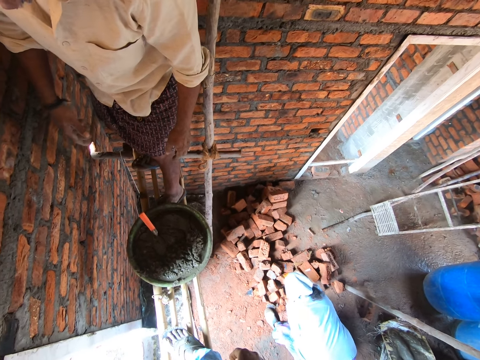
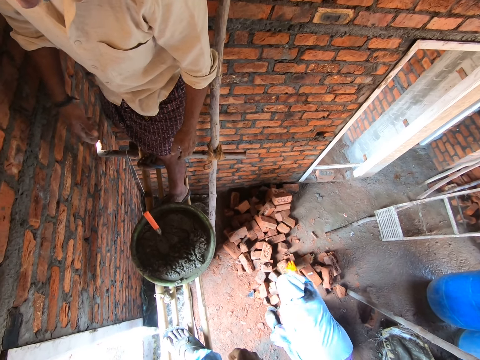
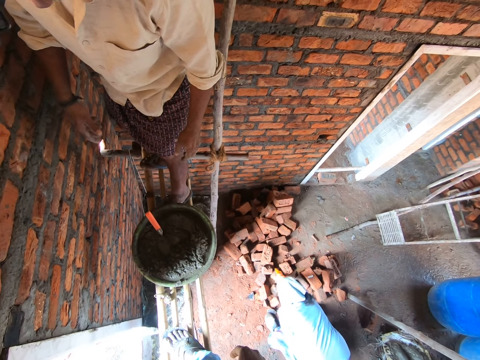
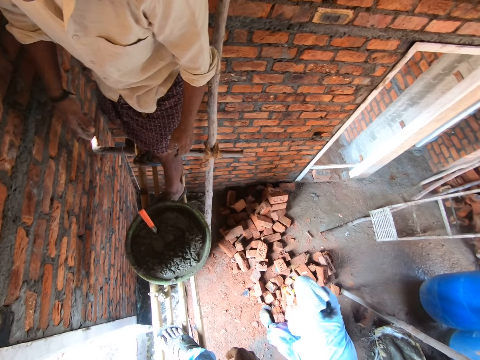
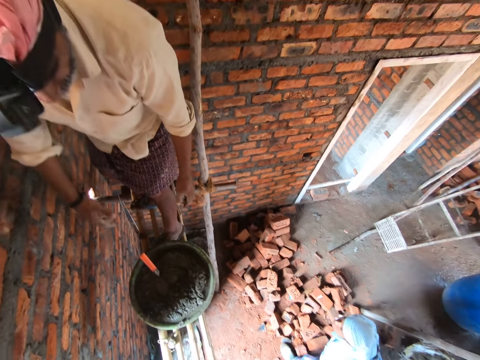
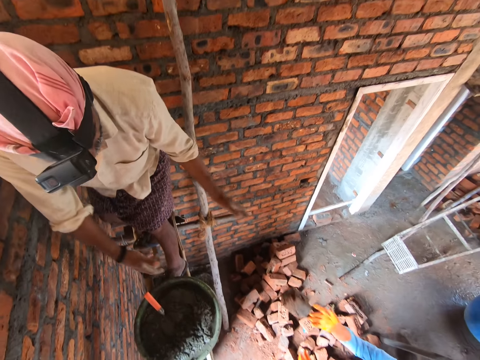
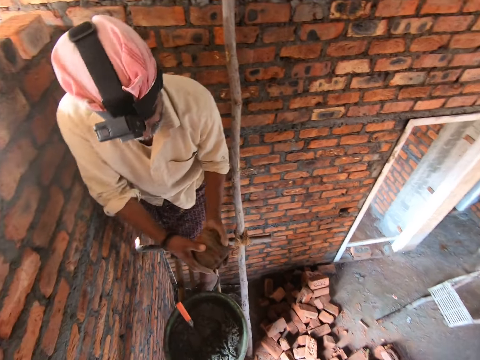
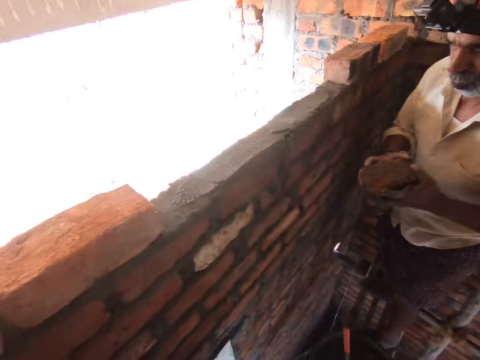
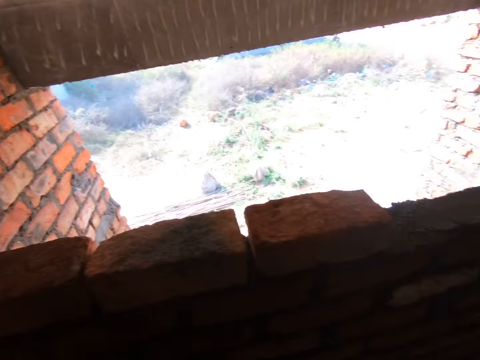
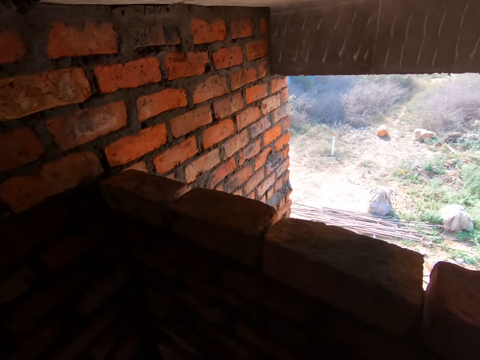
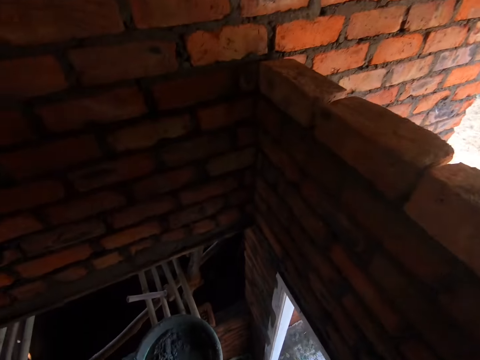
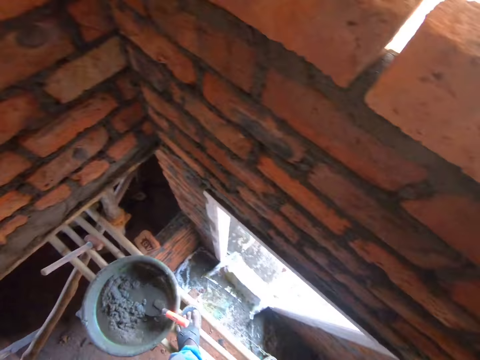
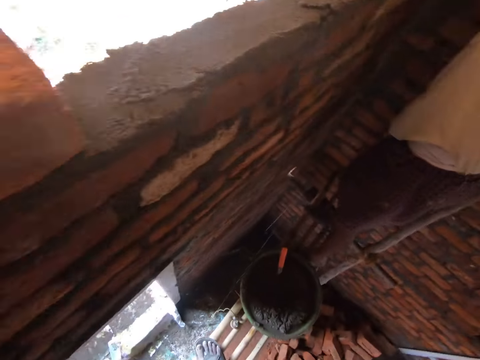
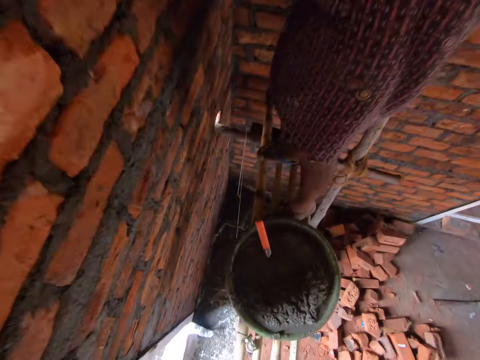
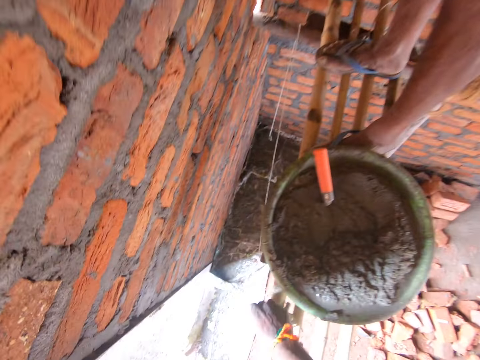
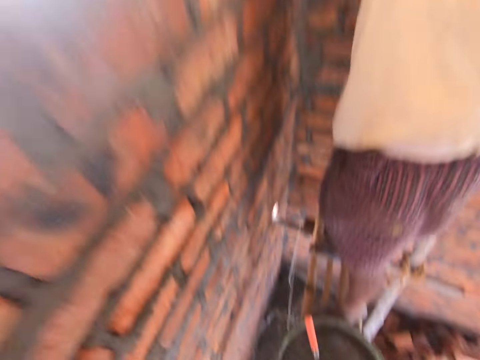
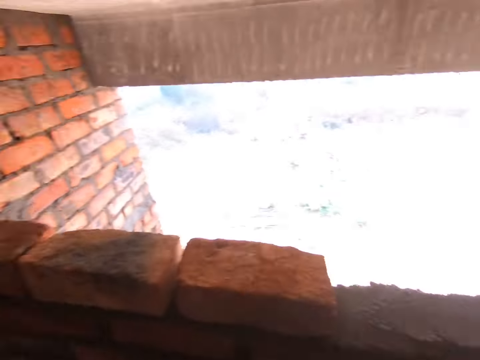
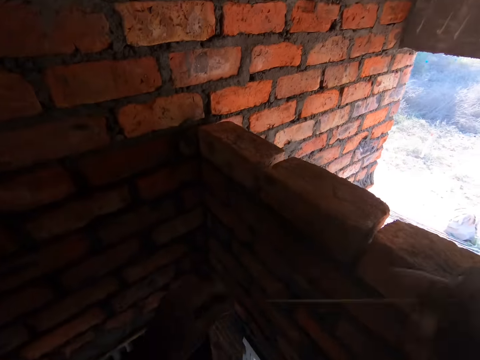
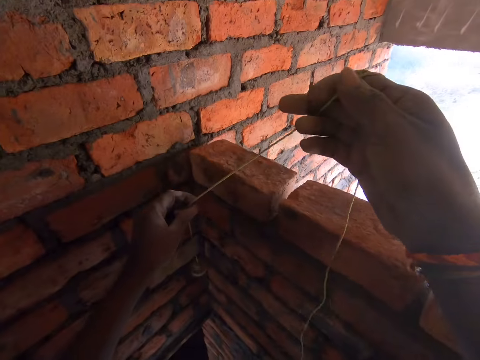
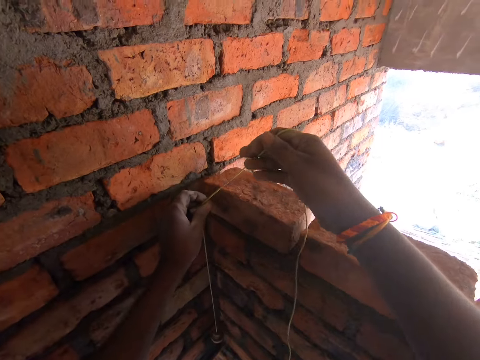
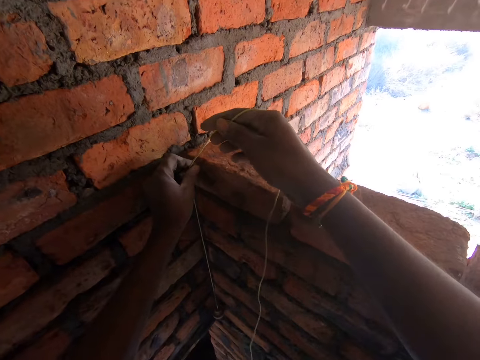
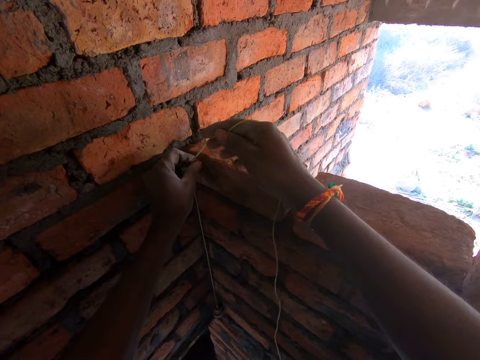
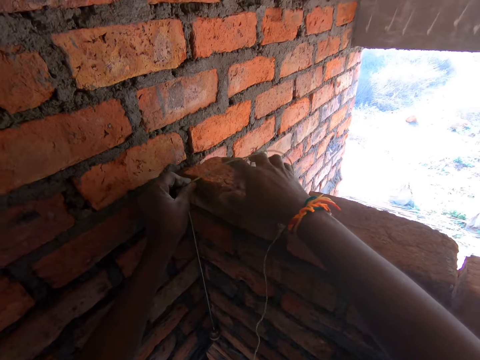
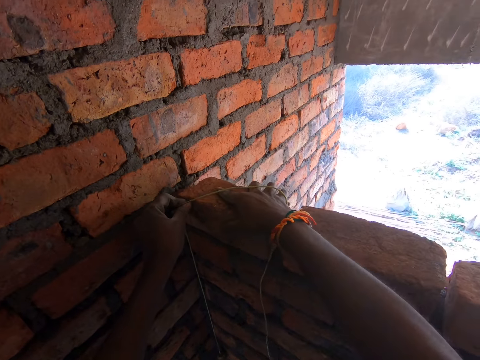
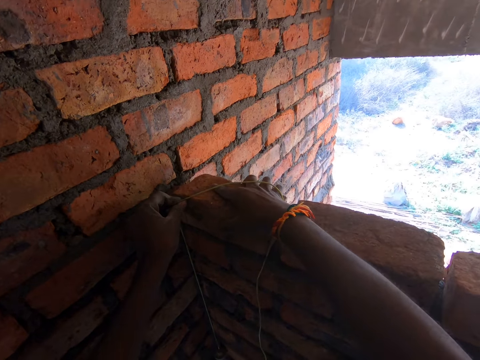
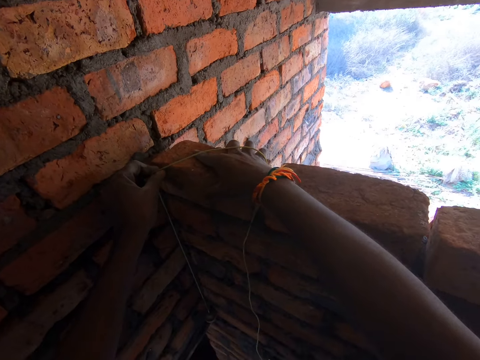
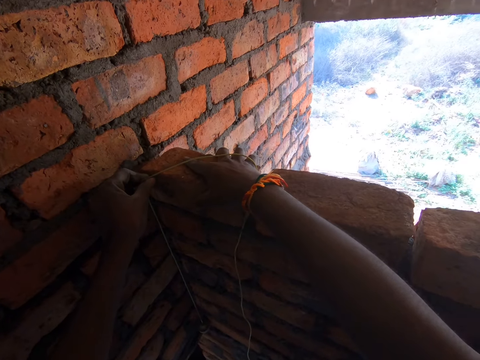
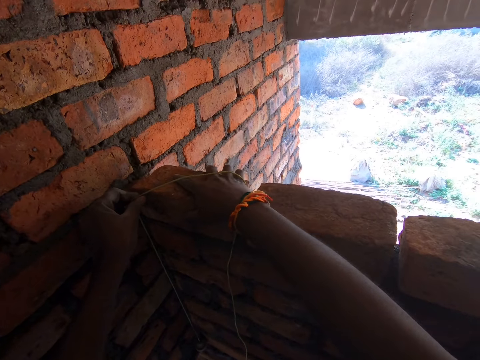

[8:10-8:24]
The woman throws a brick. A man picks up a brick. The camera wearer looks around. They pick up a construction rope or thread. They measure the bricks.

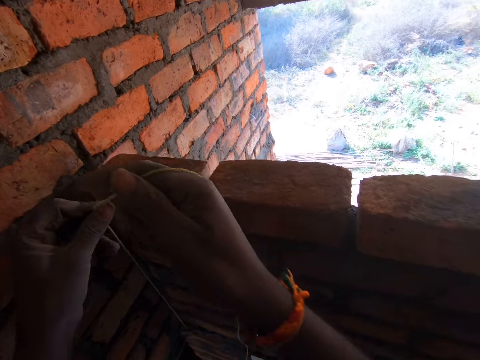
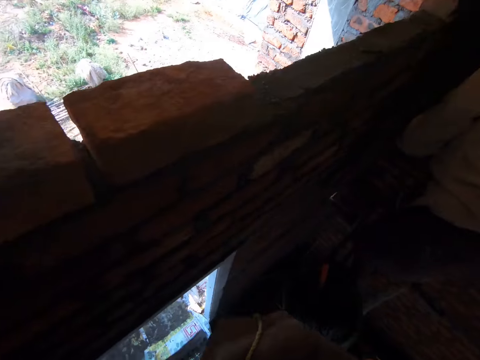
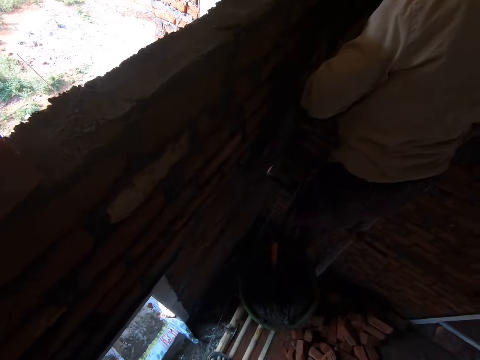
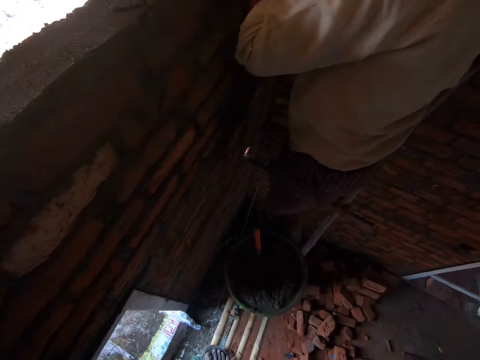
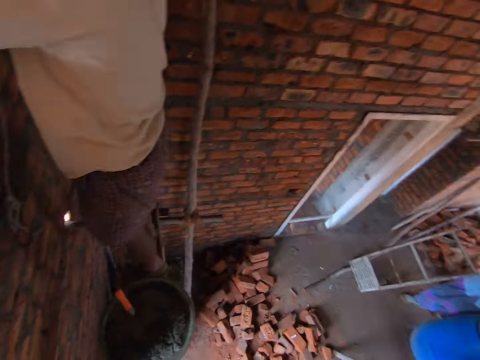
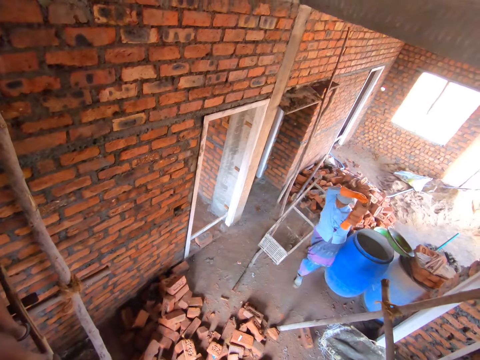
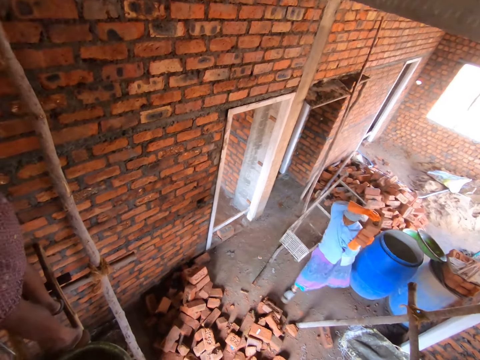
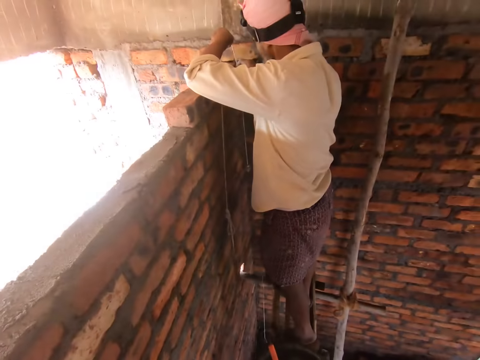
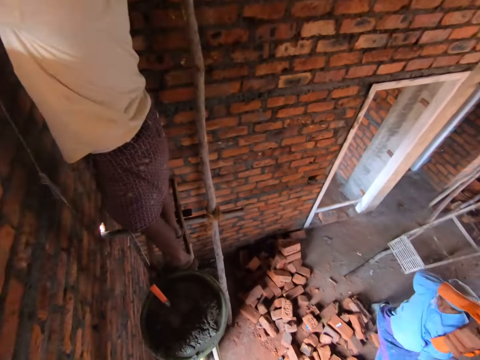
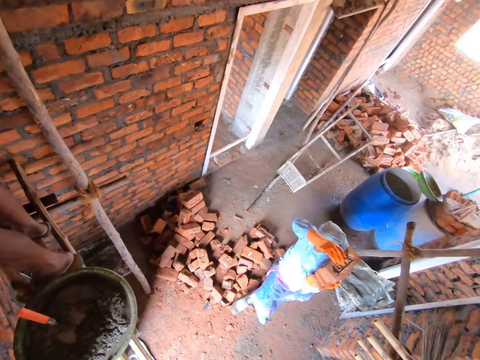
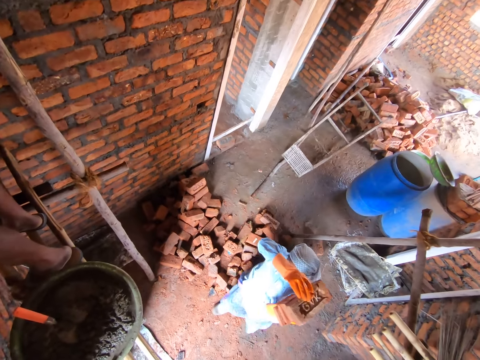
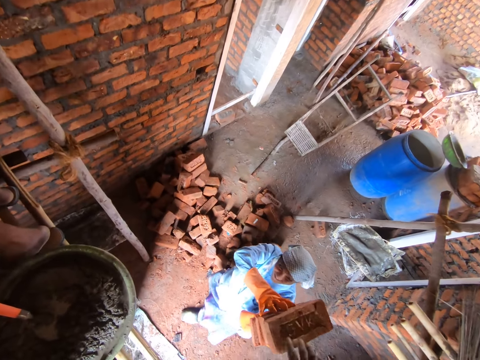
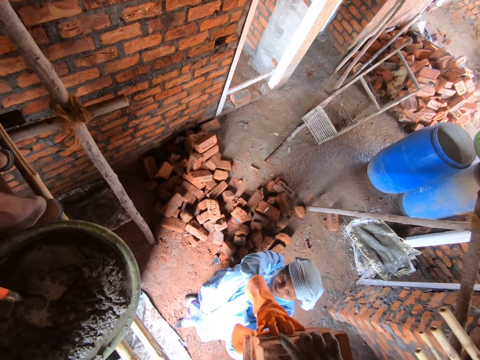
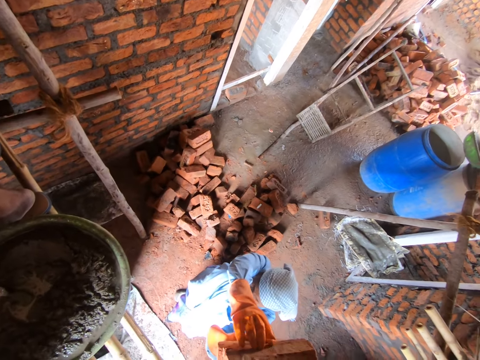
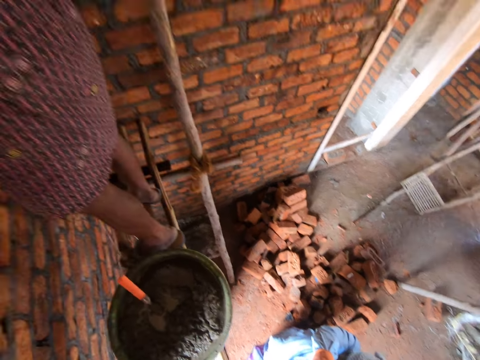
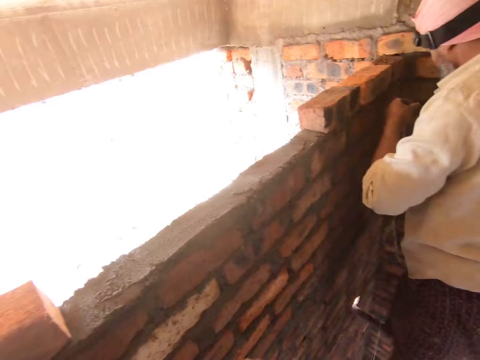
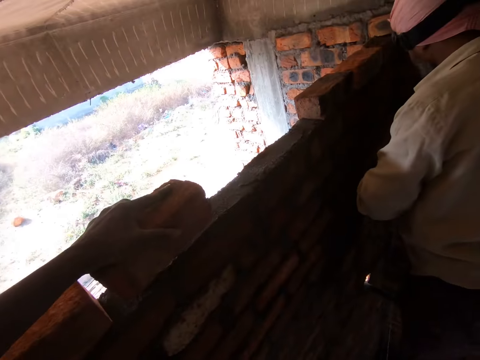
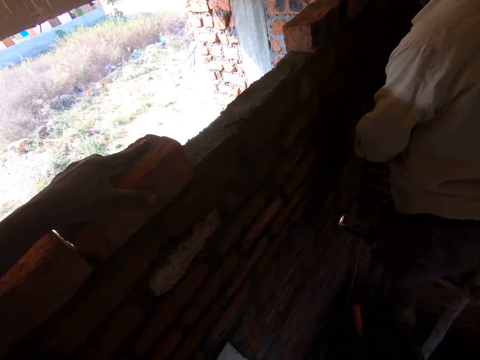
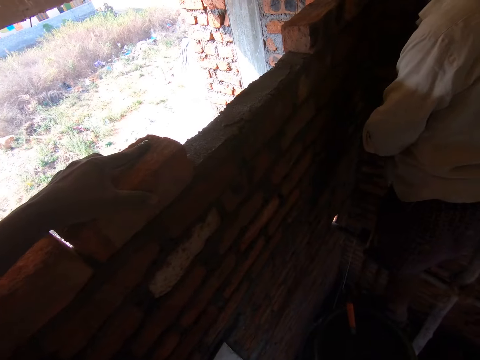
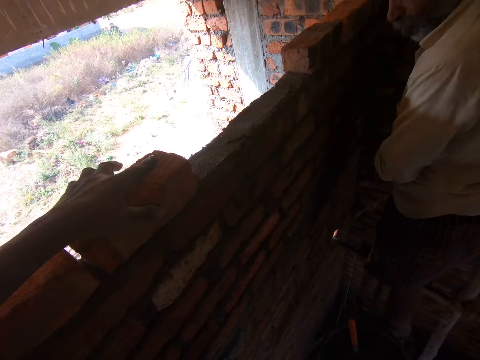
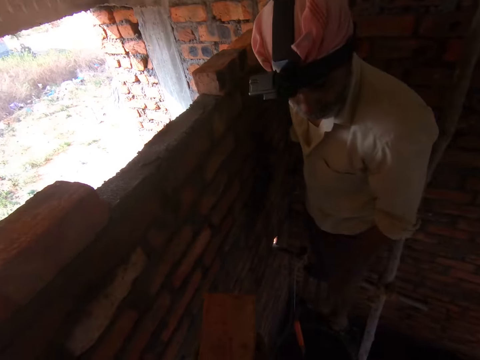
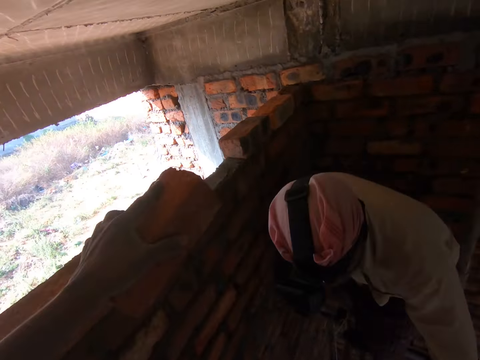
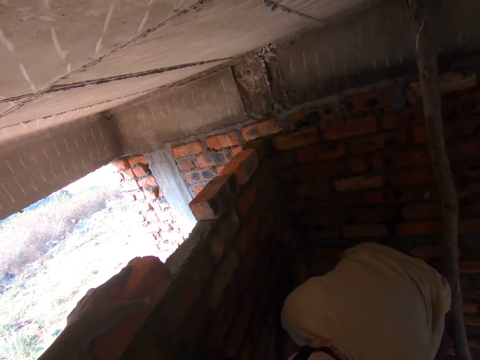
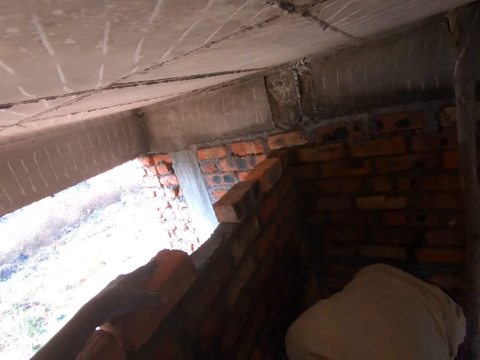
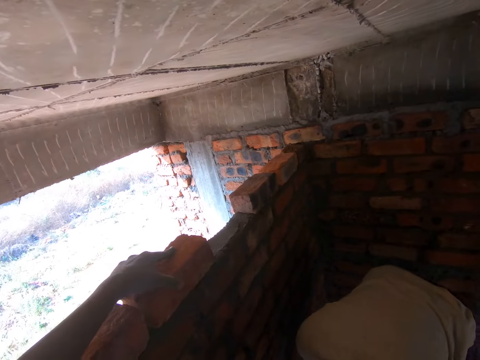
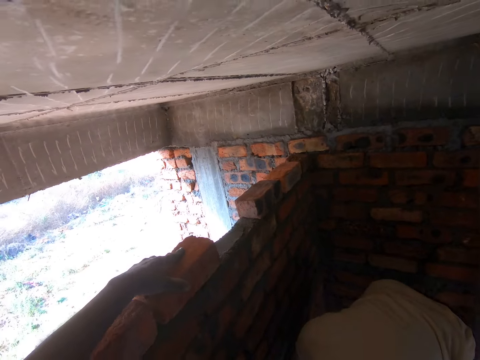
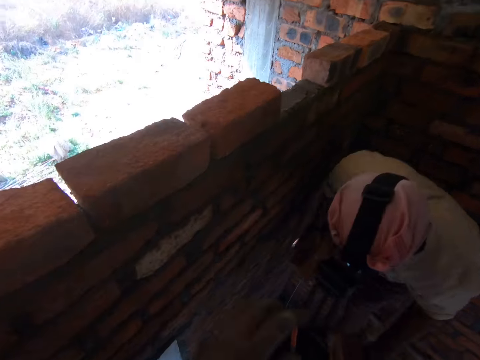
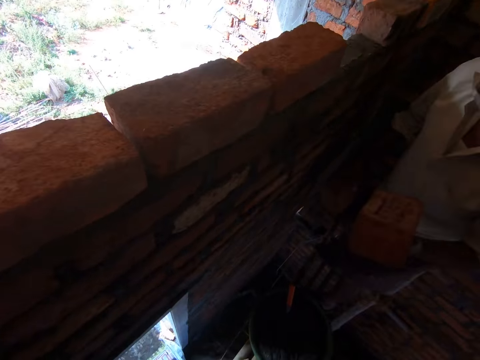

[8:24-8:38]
The camera wearer puts the thread down. They look around. They take a brick from a person. They put the bricks on the cement on the wall. They fix the brick on the wall.
